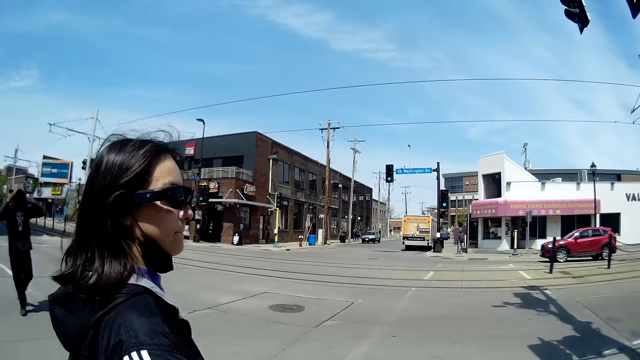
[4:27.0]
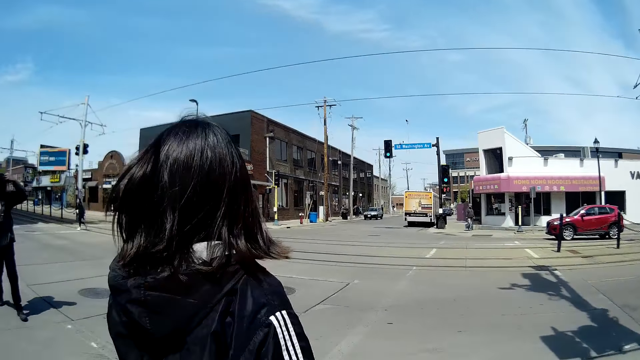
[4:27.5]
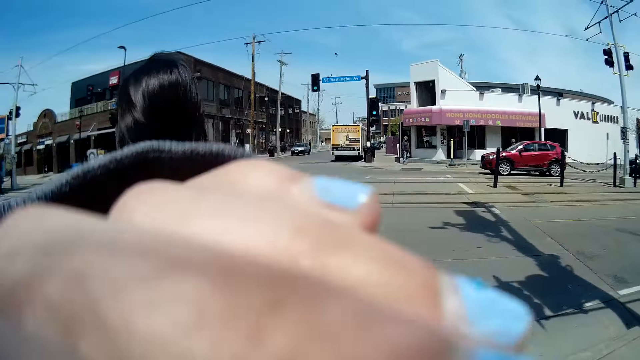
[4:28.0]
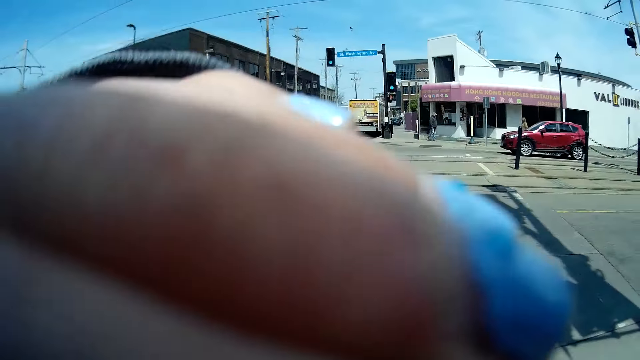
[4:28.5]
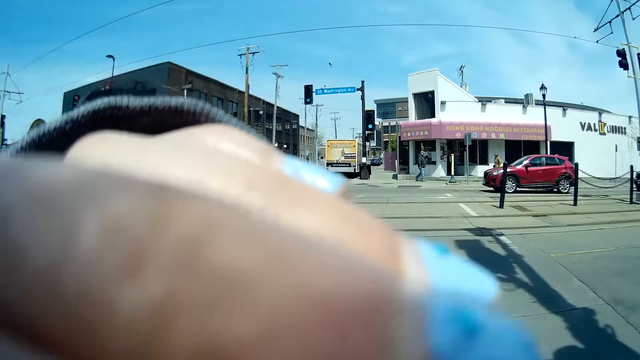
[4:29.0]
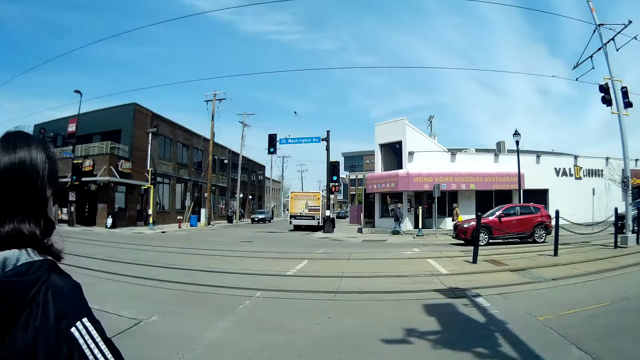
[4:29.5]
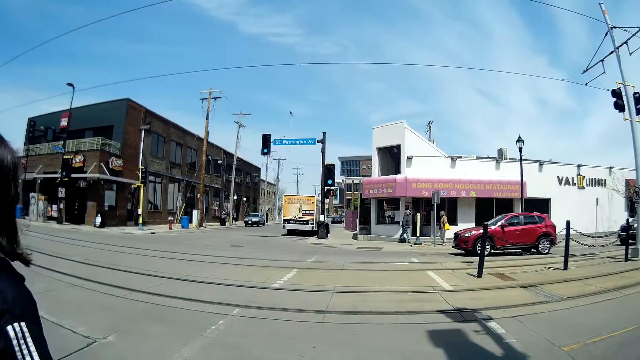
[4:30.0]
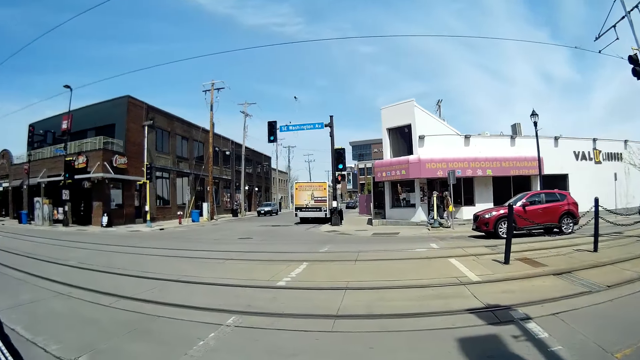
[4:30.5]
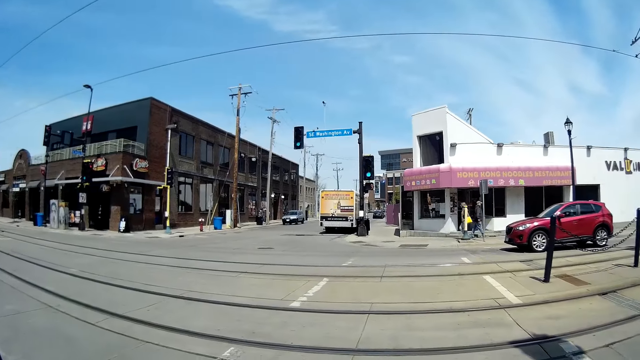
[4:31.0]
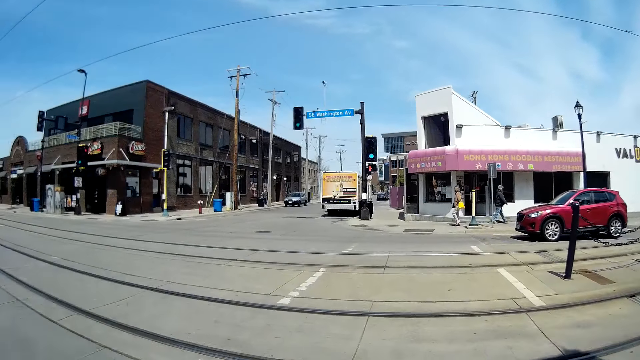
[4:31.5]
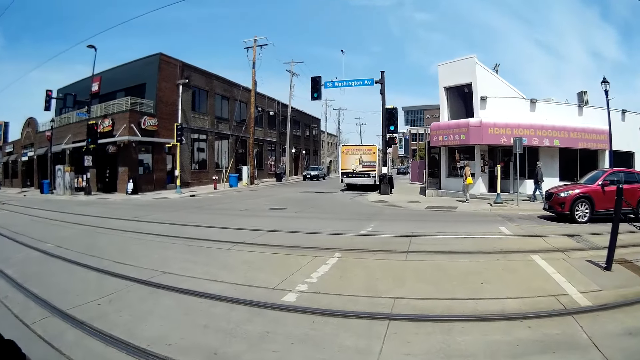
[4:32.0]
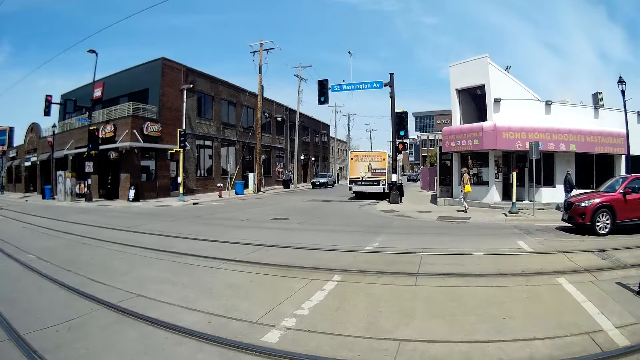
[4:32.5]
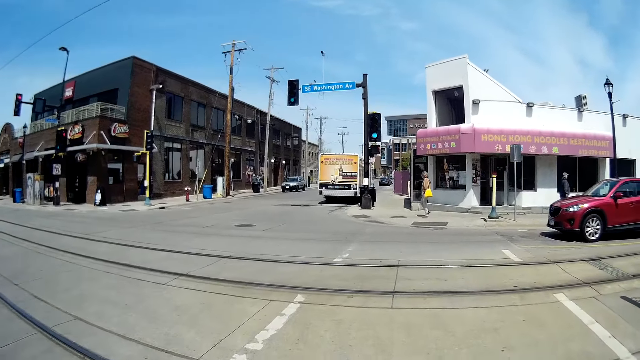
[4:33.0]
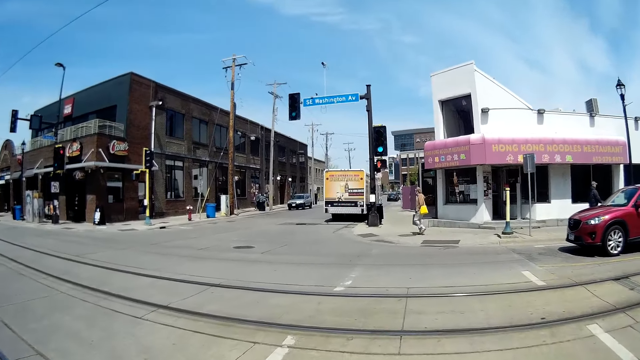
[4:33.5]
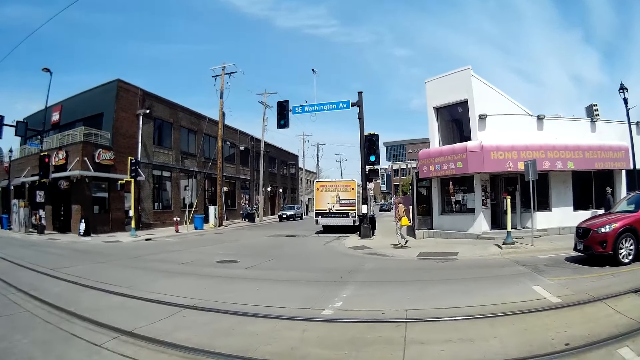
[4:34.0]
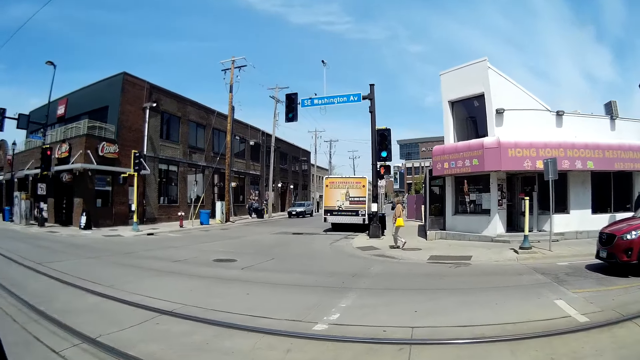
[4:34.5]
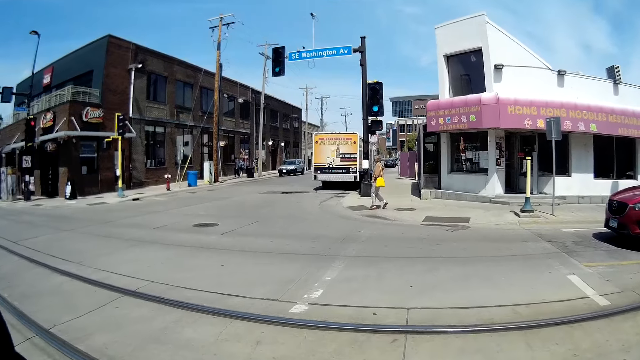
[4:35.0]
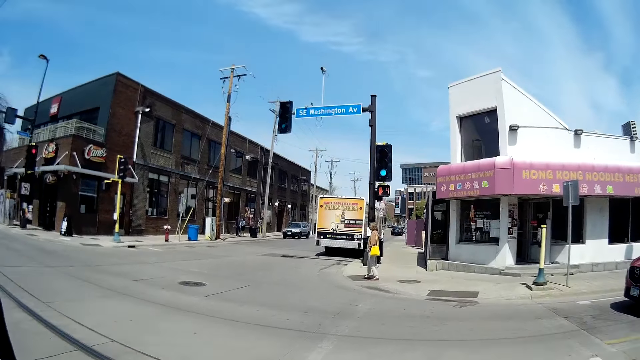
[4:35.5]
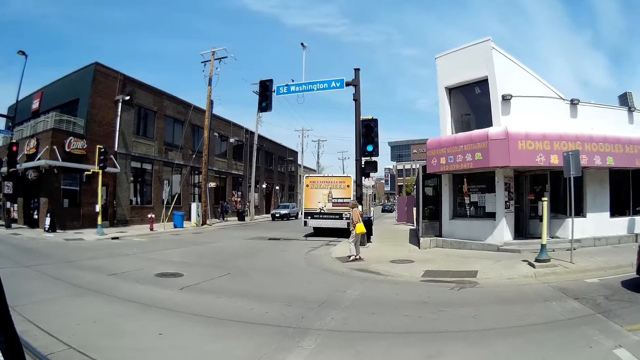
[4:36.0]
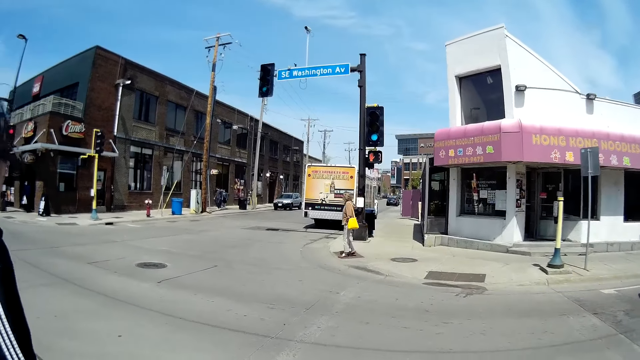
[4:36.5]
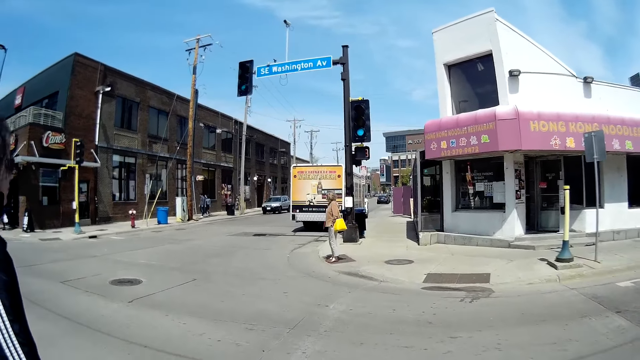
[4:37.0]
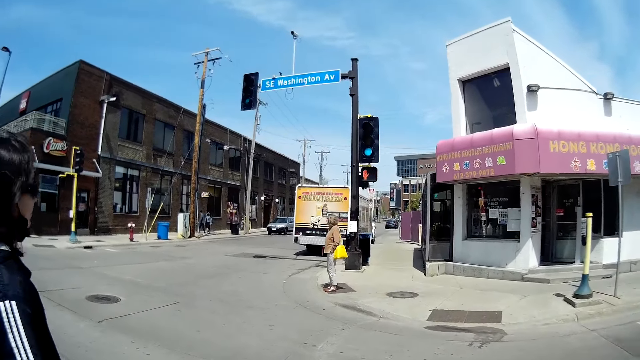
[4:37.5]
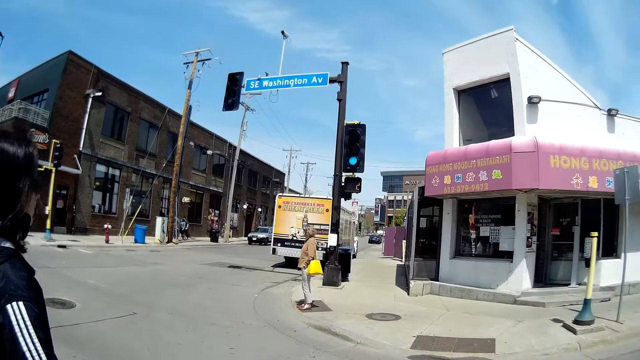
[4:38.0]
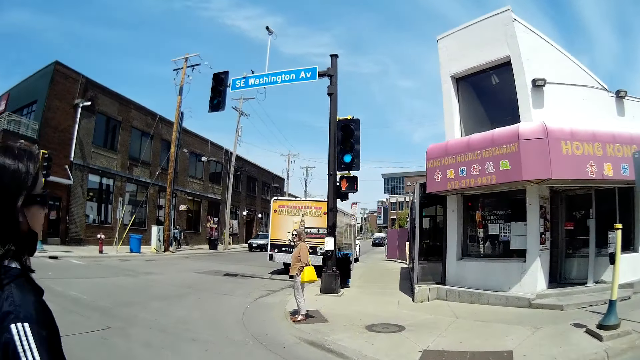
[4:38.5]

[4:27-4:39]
The man wears a hoodie on his head with both hands. The camera wearer adjusts her face mask with her left hand. The man and the camera wearer cross the road together again.

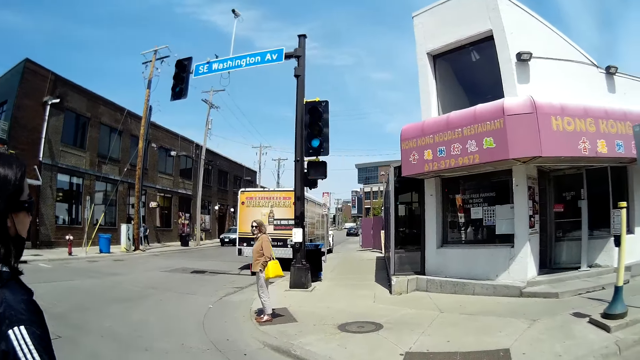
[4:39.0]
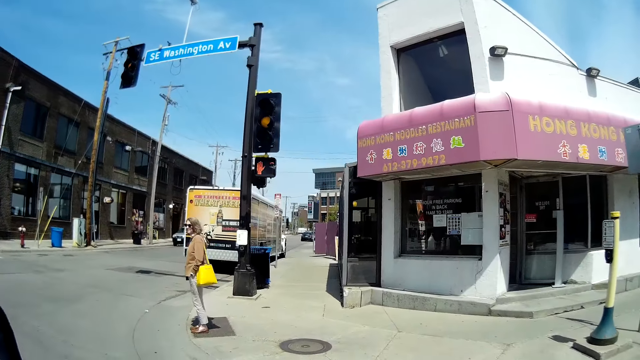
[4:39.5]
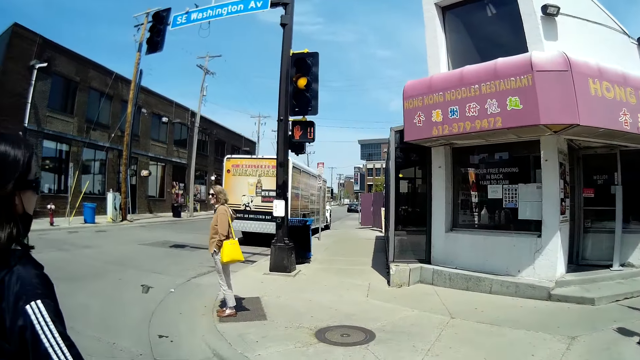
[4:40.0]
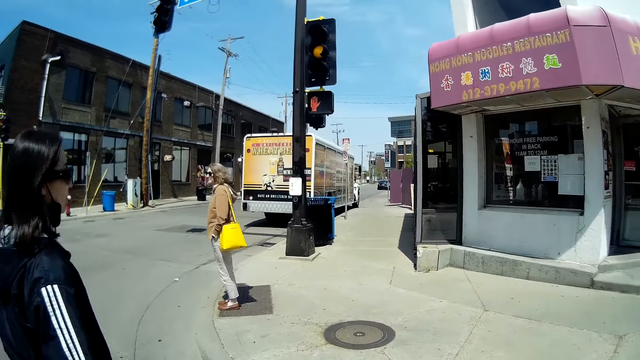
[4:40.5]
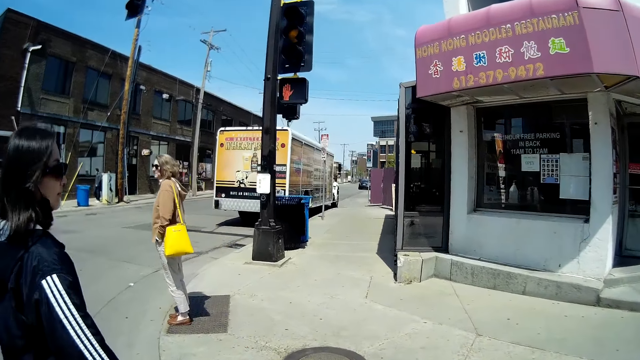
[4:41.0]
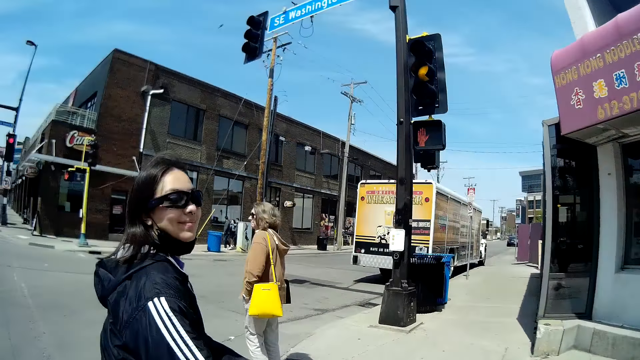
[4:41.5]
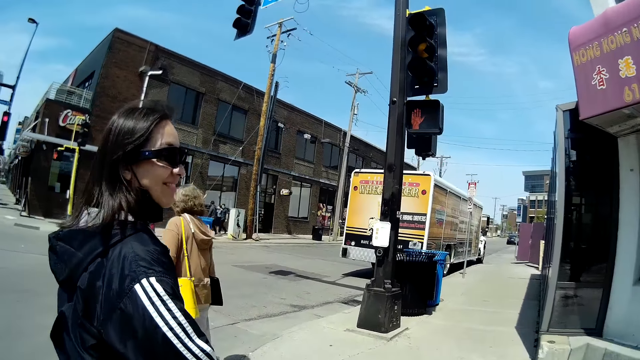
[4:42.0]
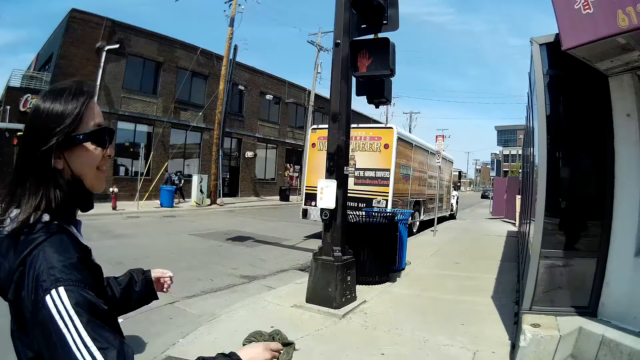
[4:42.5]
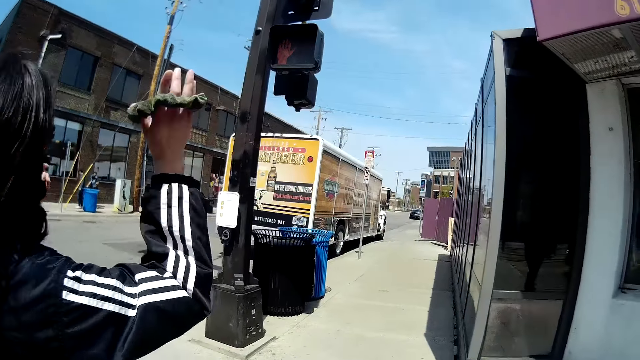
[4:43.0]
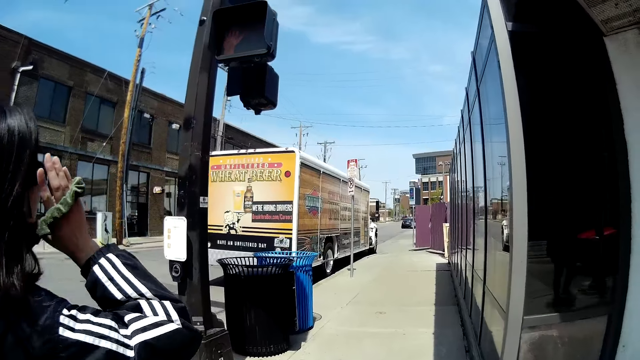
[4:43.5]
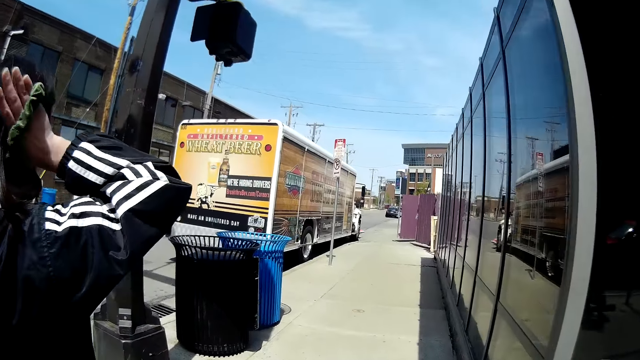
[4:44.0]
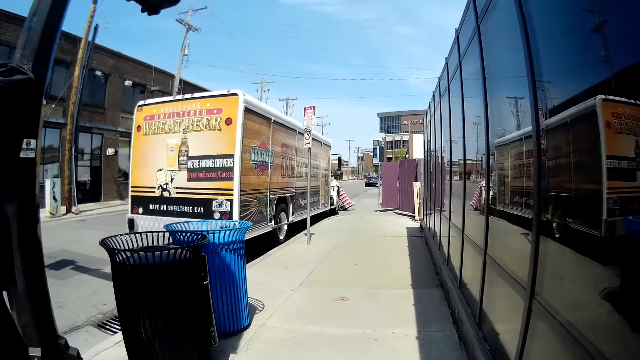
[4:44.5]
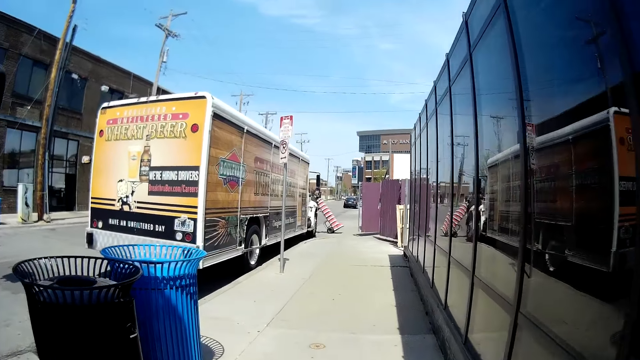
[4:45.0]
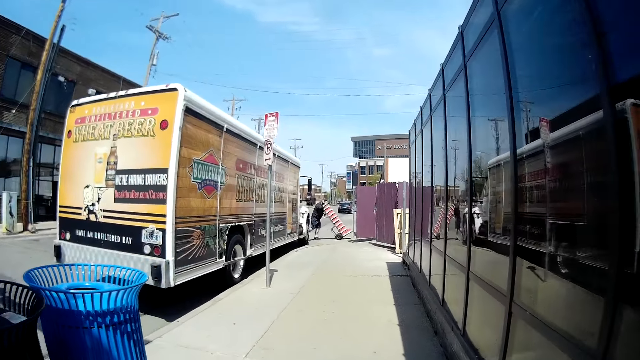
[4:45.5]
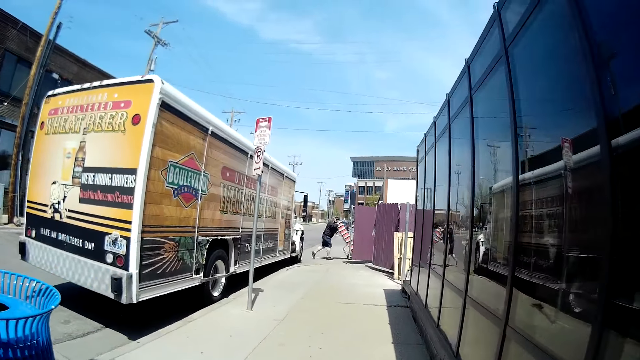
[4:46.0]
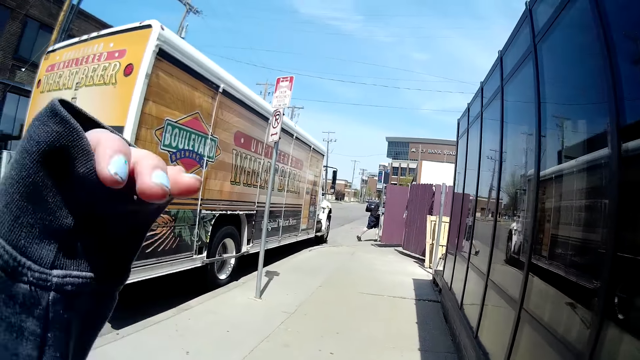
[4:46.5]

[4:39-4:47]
The woman and the camera wearer walk on the other aisle, on the sidewalk. The woman walks past another woman. The first woman holds her hair with her right hand.
